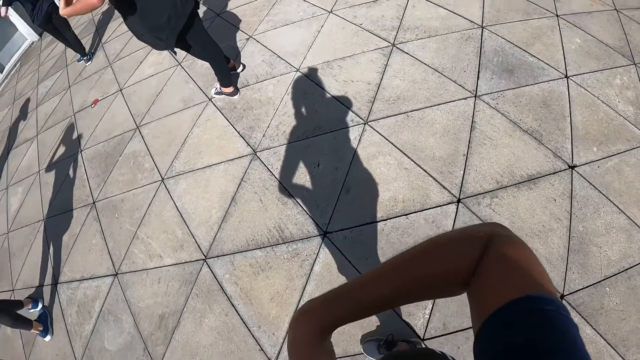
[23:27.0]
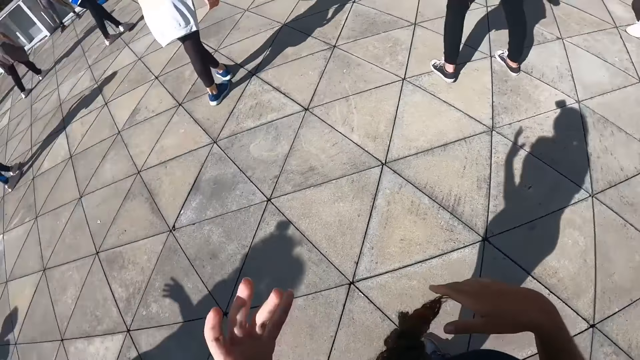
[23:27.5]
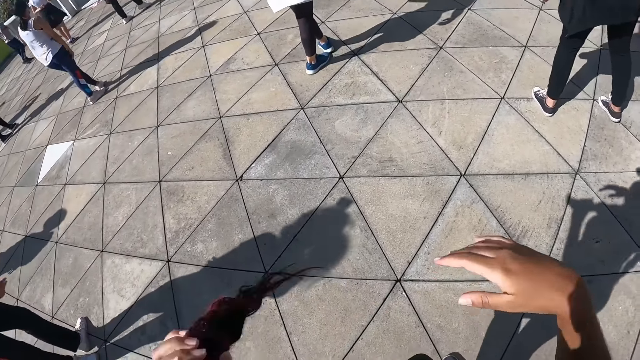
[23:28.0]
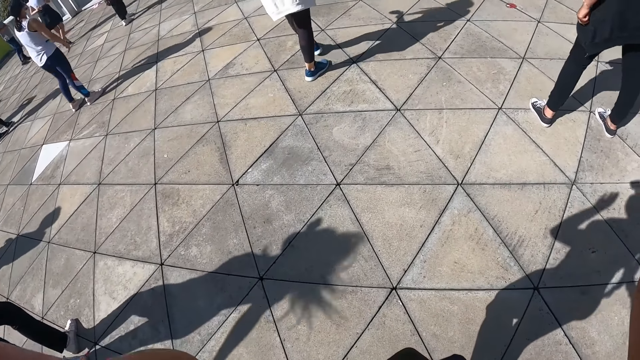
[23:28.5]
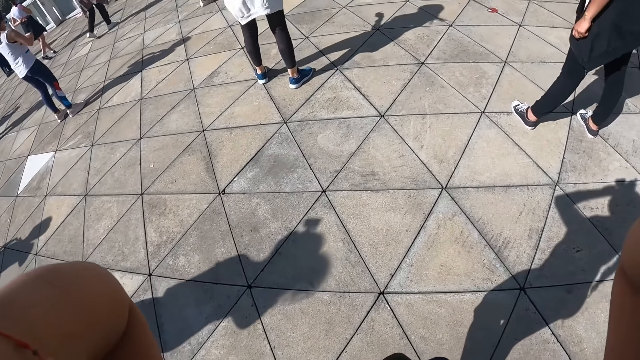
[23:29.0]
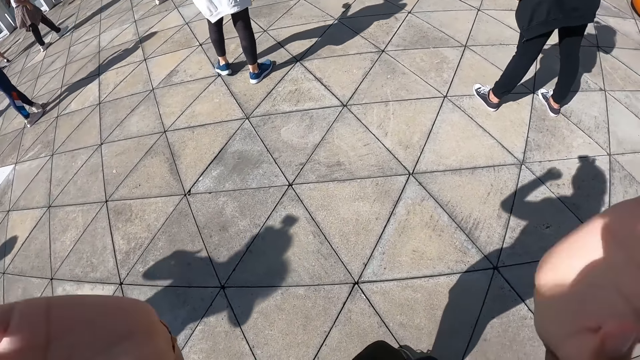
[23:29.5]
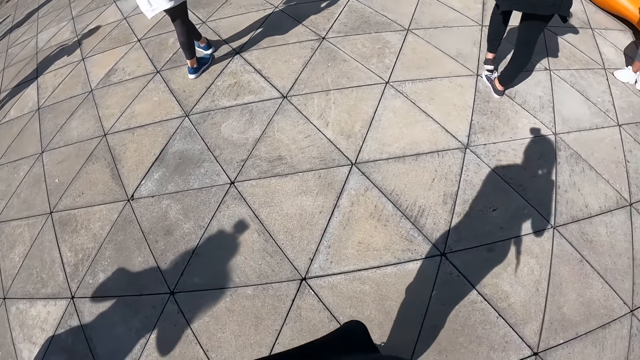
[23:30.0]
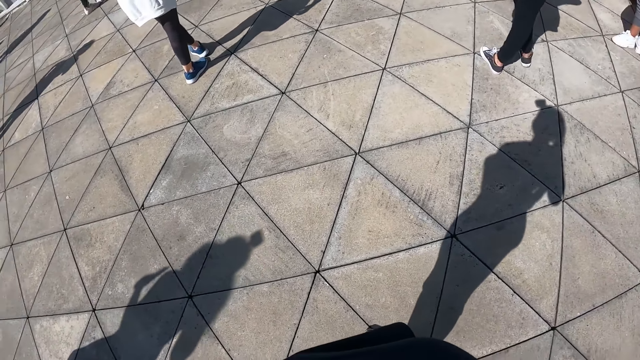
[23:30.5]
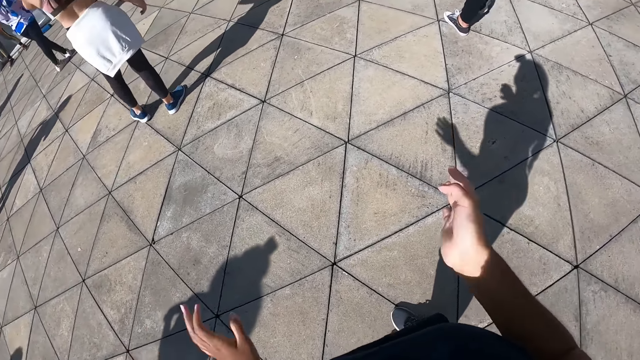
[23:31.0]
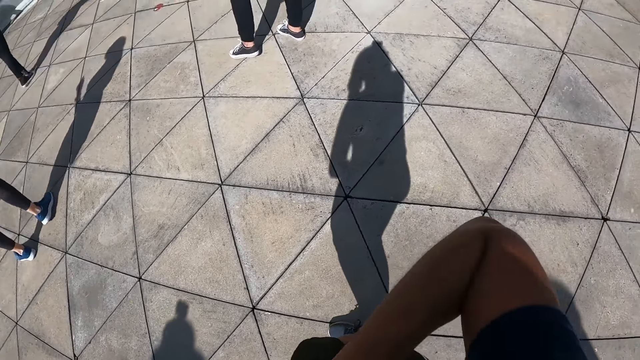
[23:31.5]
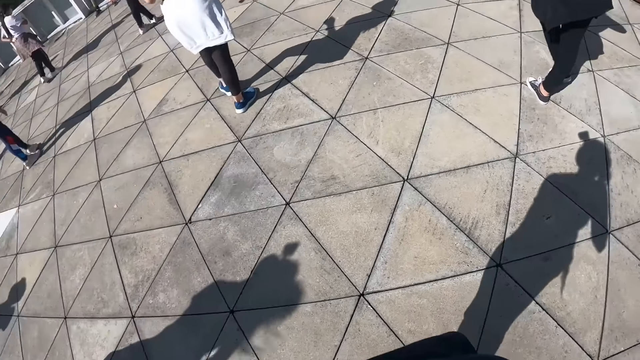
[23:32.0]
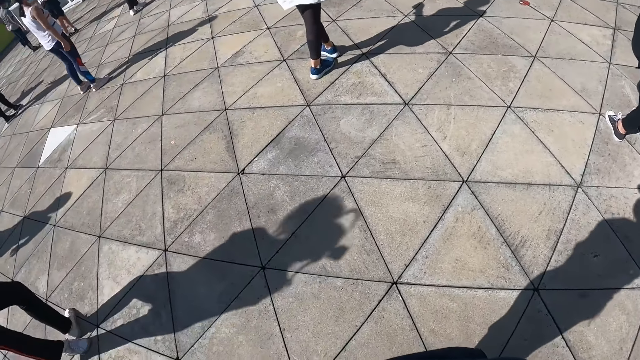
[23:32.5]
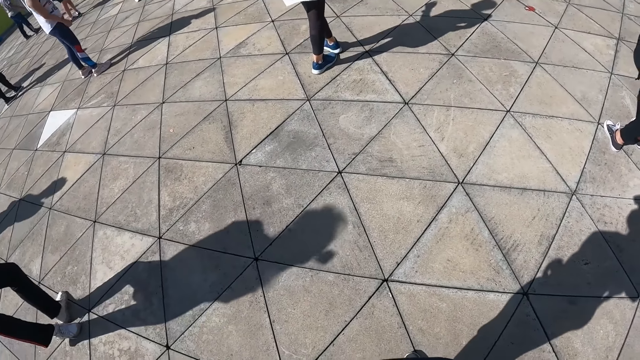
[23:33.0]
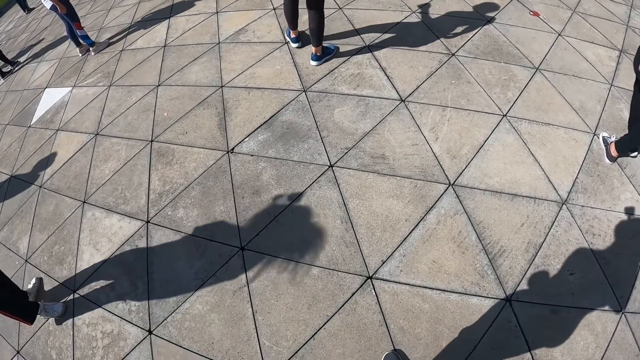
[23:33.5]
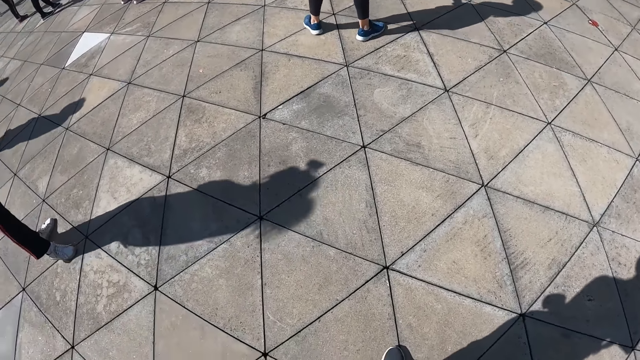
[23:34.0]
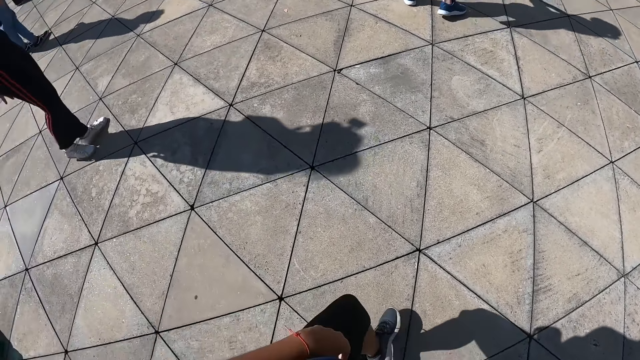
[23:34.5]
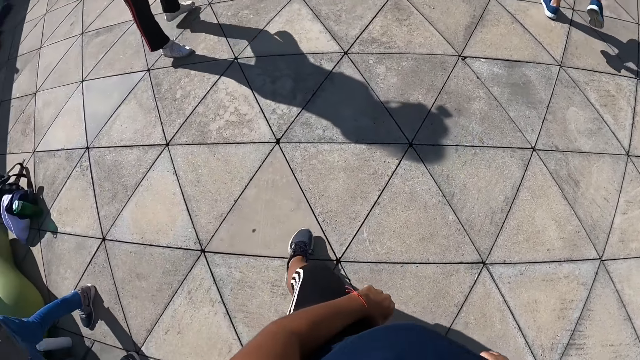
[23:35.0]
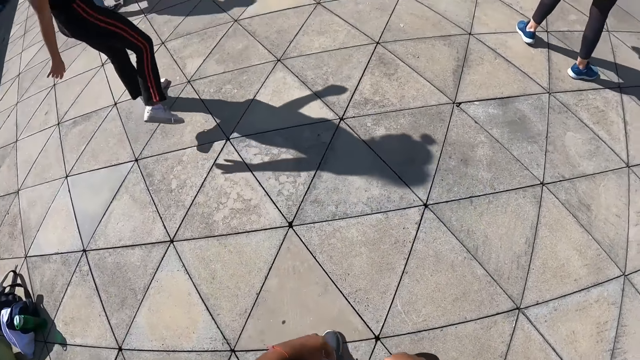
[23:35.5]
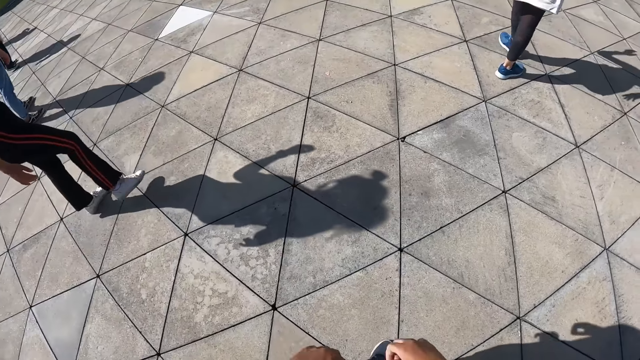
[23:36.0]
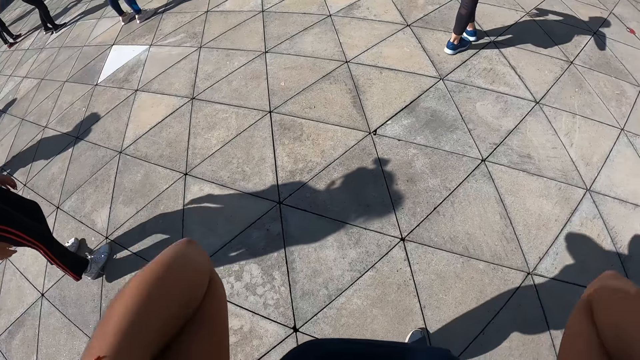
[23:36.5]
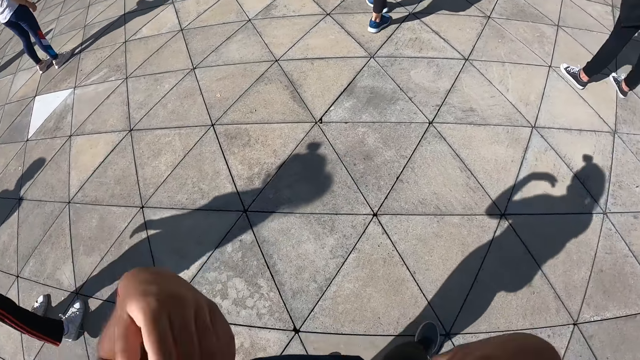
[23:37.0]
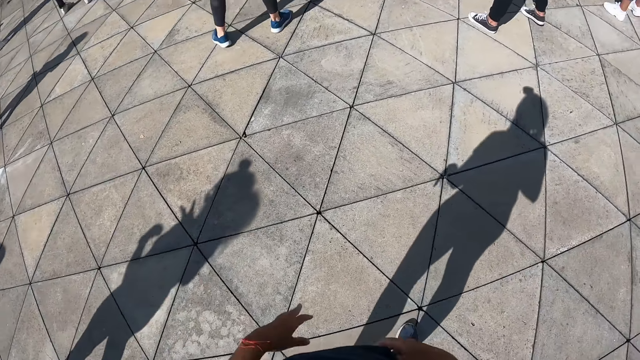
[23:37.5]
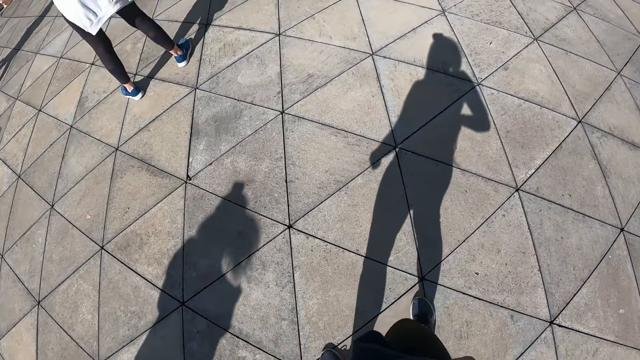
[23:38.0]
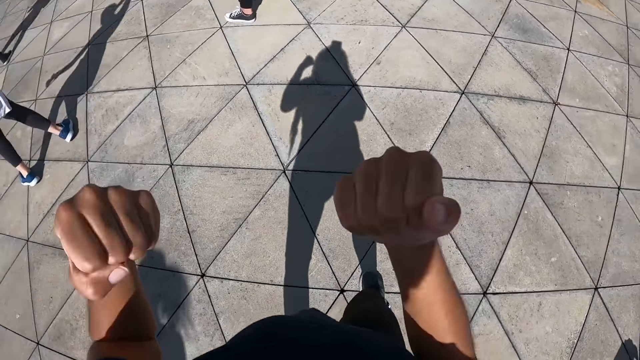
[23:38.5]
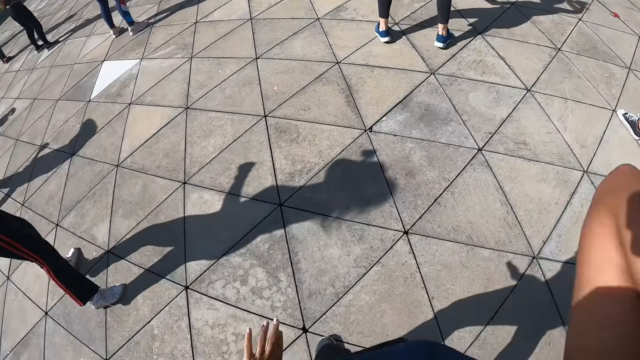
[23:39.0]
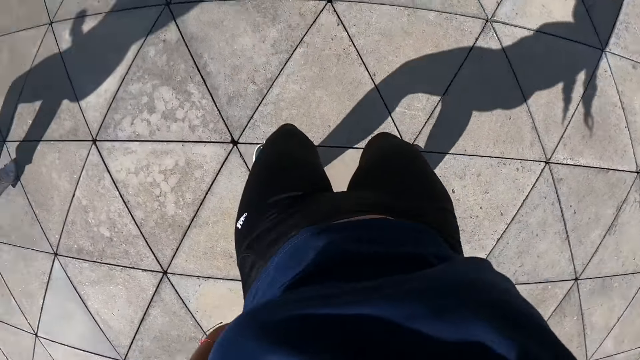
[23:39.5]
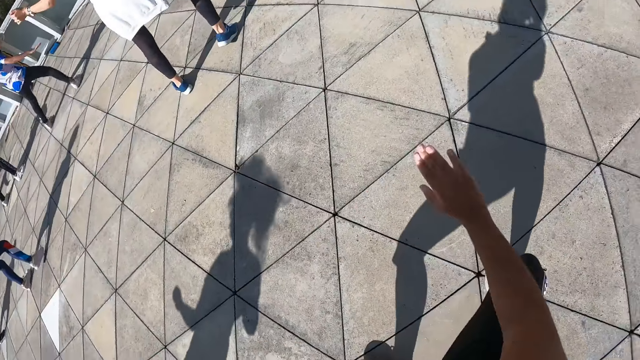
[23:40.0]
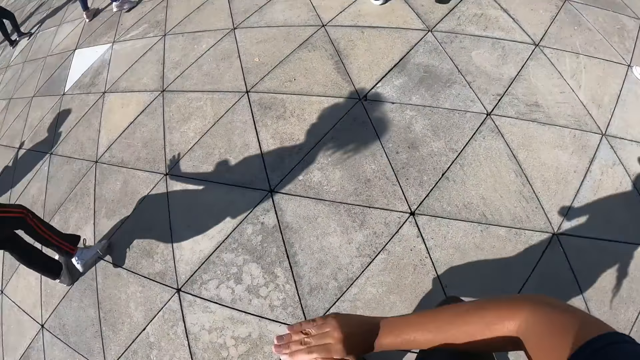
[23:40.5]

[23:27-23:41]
The camera wearer holds her hair with her left hand. She touches her hair with both hands. She lifts her hands up. She moves both legs. She gestures. She performs the dance steps with both hands and legs.

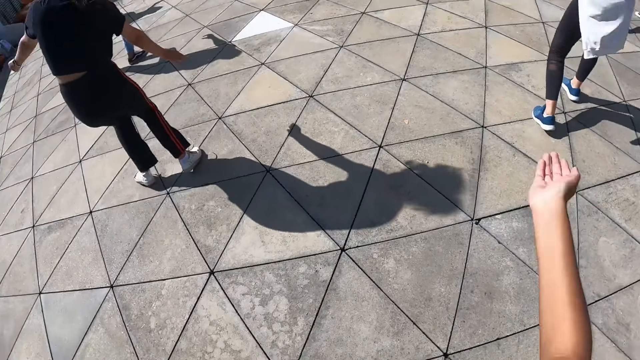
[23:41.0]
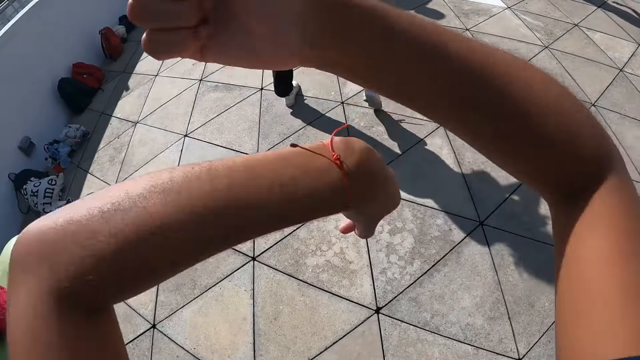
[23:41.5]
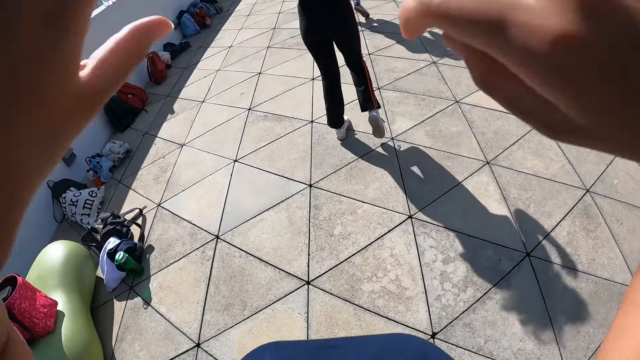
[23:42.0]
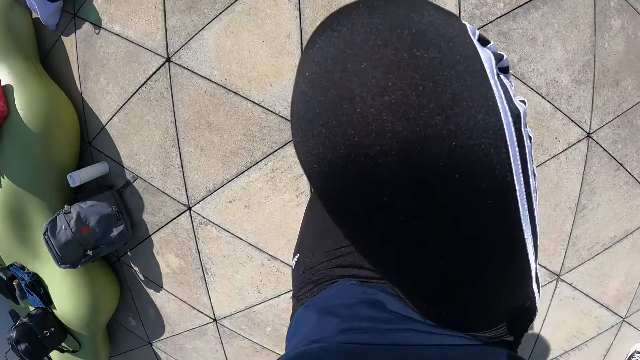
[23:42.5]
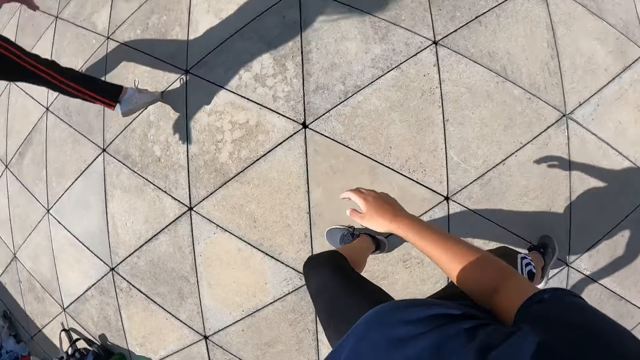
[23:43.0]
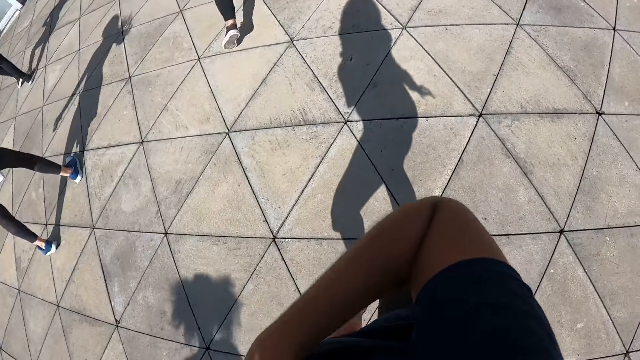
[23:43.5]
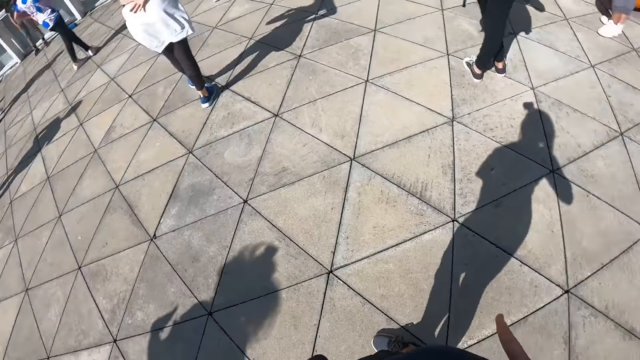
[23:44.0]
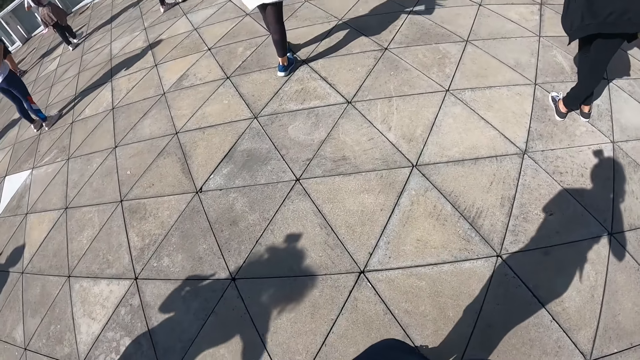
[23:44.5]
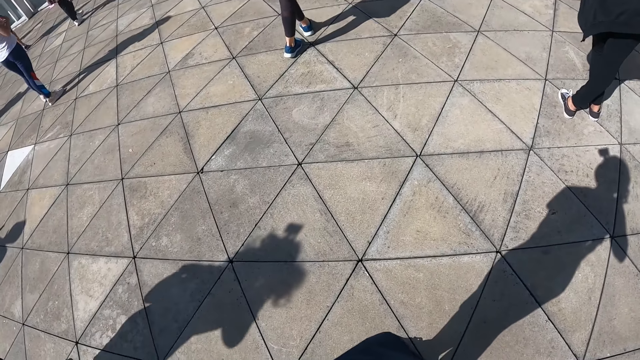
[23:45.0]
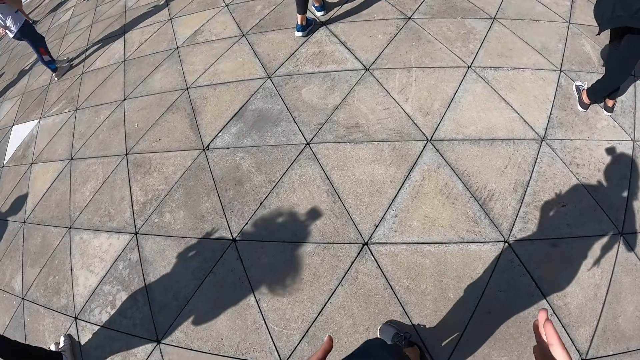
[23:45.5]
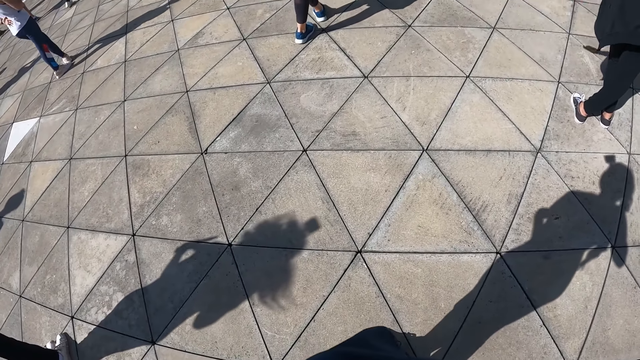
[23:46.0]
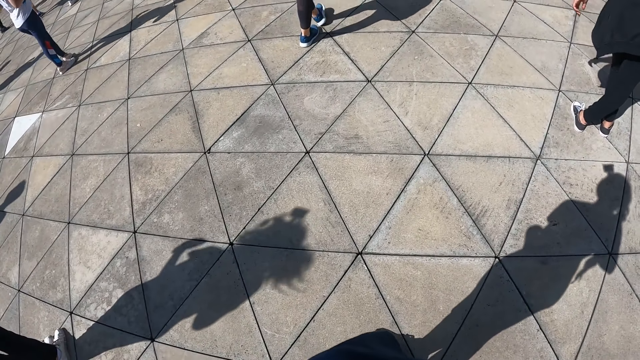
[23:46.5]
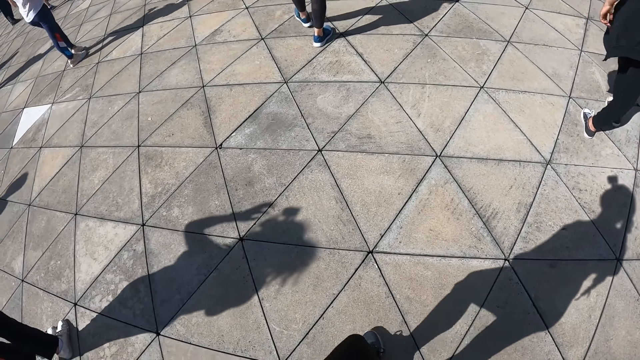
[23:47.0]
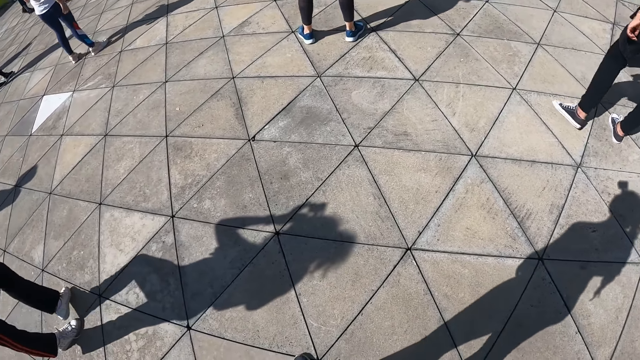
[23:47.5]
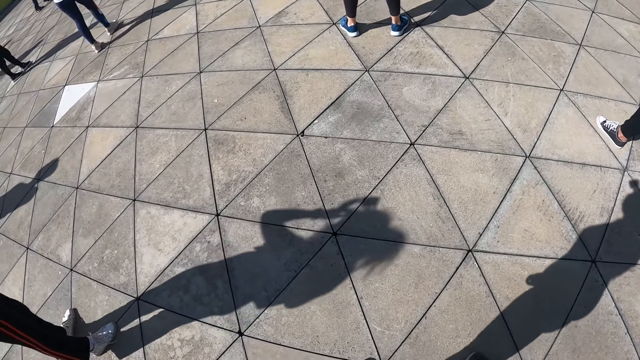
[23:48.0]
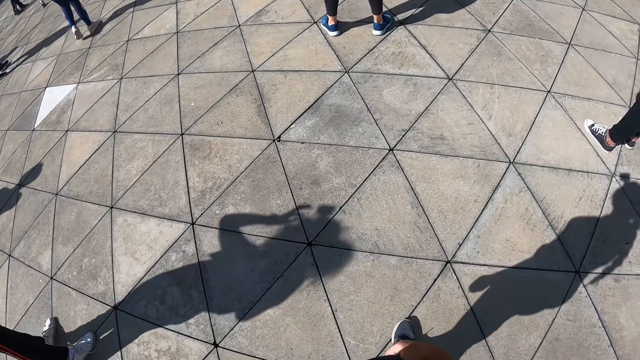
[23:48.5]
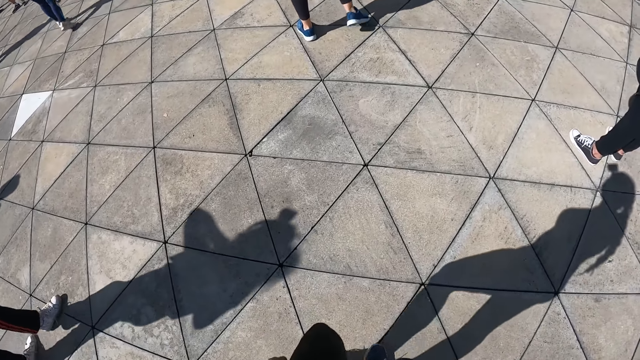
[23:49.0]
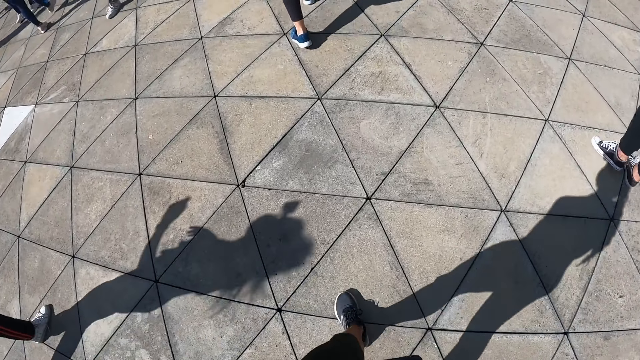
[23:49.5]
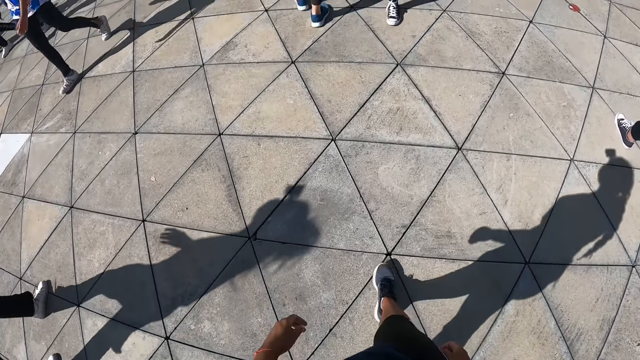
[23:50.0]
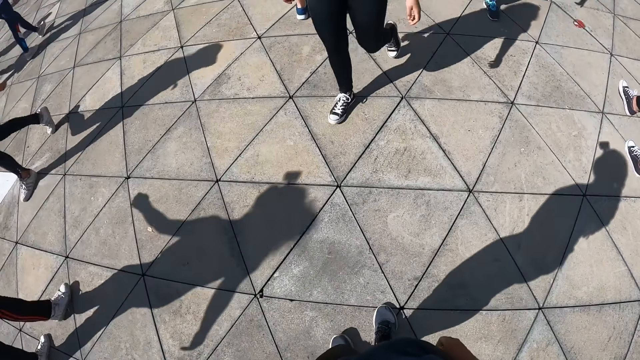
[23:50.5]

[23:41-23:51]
The camera wearer lifts her right leg up. She walks forward.
